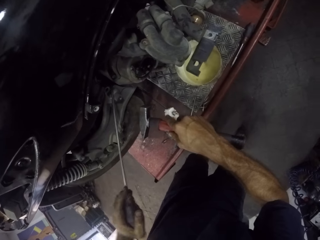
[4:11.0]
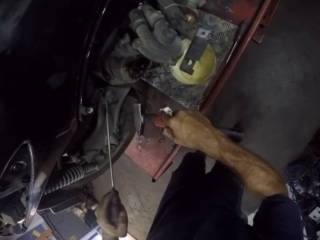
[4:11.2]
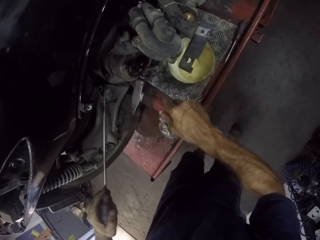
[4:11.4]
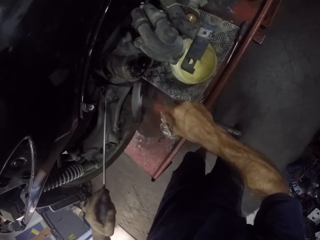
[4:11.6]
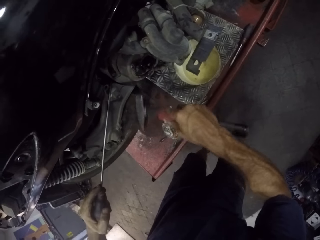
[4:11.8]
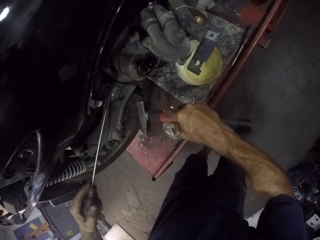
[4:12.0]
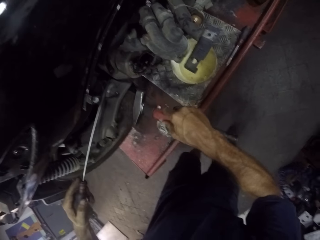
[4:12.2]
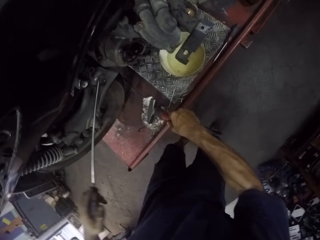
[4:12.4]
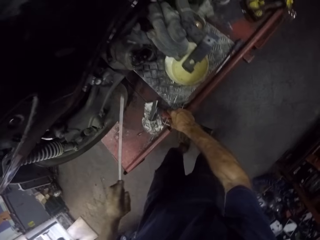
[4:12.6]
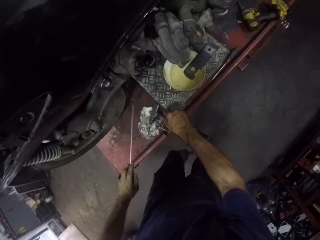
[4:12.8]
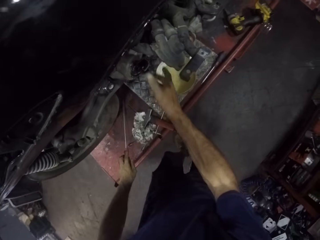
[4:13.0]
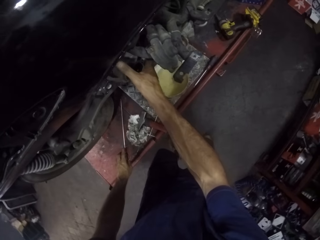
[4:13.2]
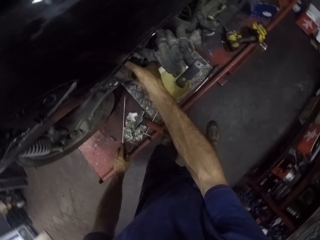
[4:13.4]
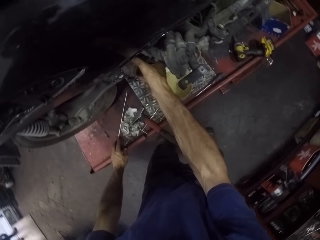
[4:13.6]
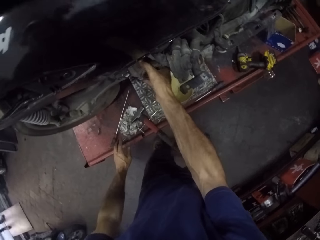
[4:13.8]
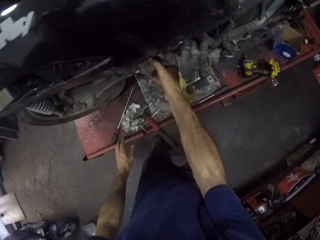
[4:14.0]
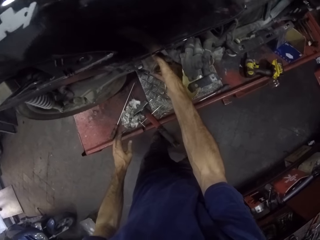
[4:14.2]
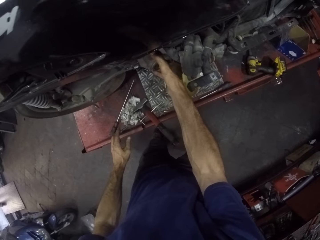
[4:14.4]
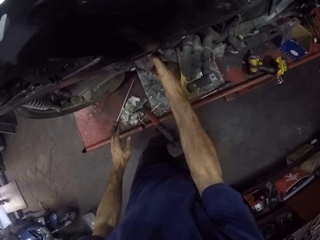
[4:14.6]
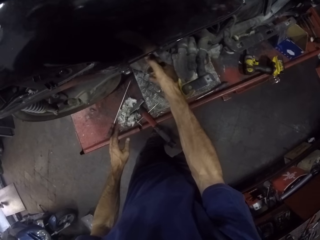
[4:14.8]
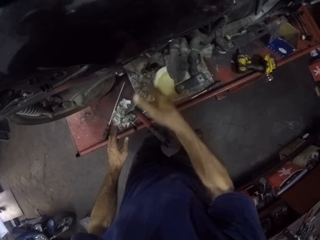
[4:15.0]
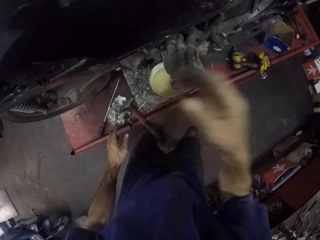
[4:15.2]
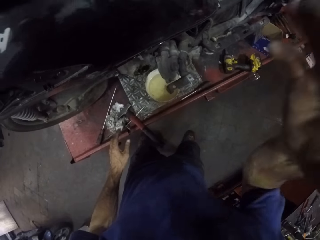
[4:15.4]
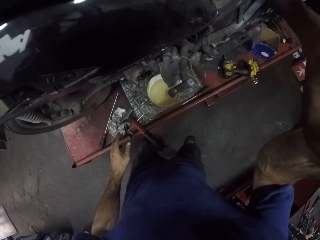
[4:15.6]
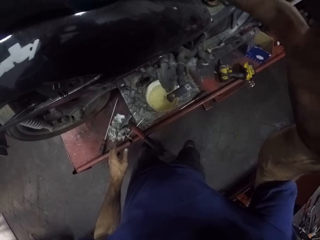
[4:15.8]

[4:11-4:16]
The camera wearer pushes the engine with a screwdriver. They hit the engine with a hammer. They stop hitting the engine. They put the hammer on the bike repair stand. They touch the motorcycle. They shake the engine.
